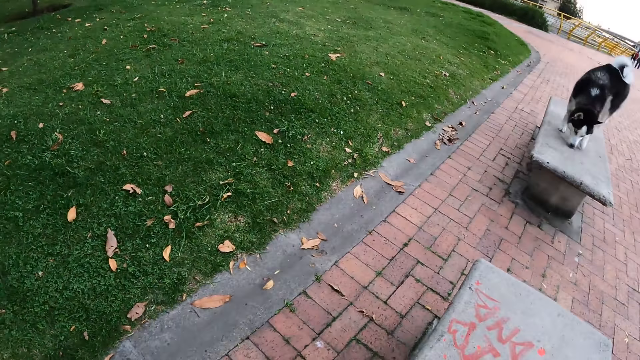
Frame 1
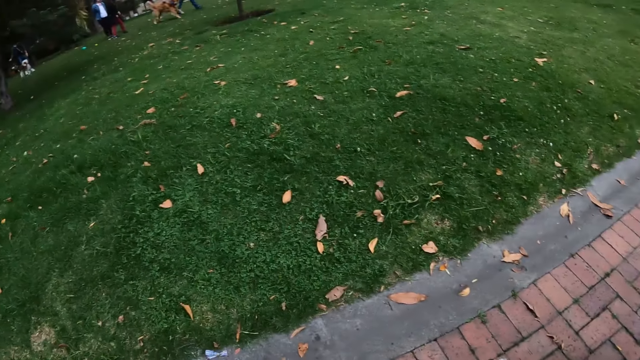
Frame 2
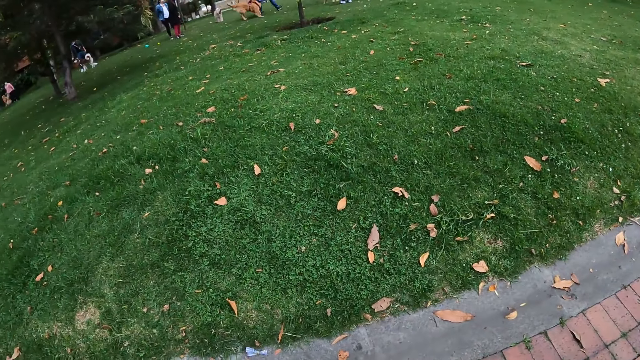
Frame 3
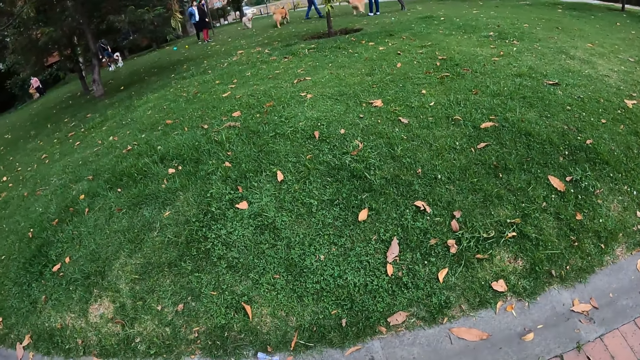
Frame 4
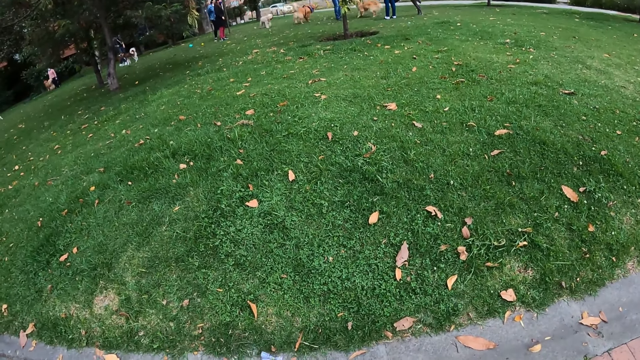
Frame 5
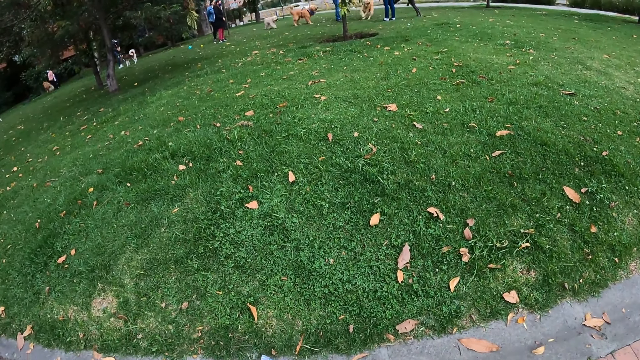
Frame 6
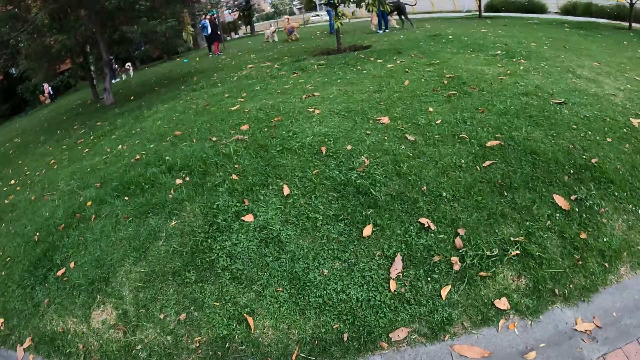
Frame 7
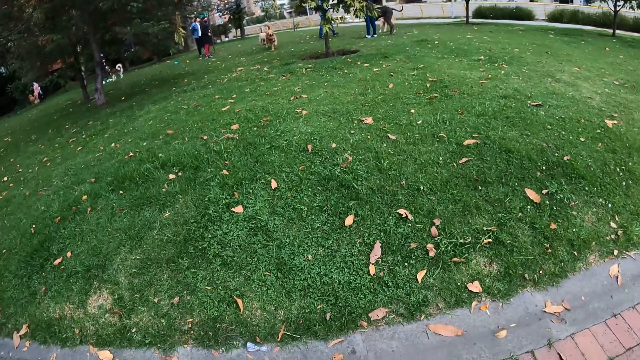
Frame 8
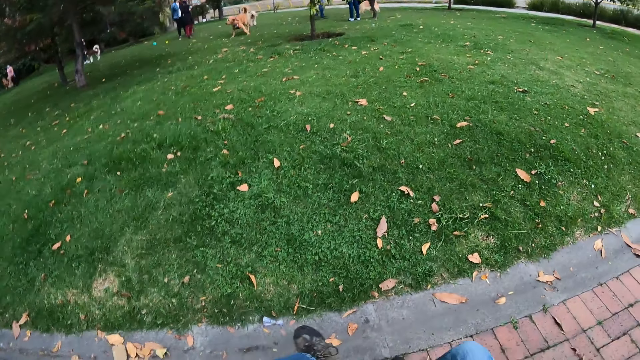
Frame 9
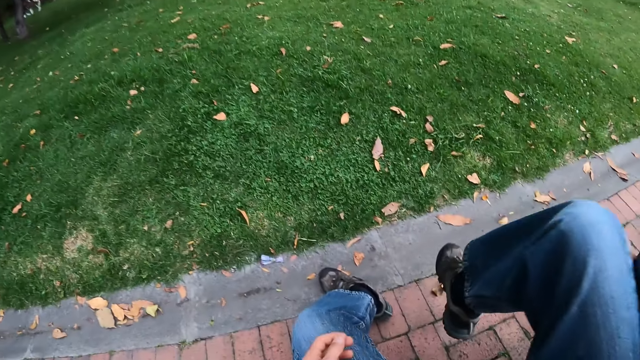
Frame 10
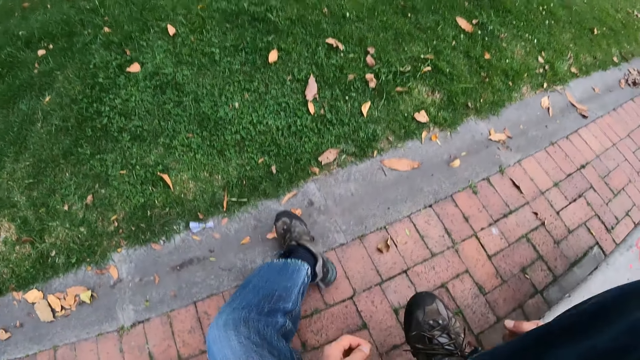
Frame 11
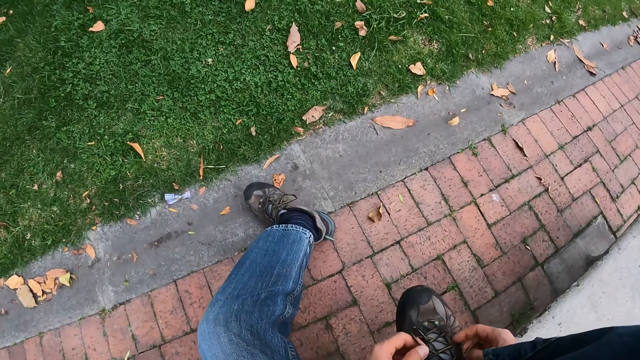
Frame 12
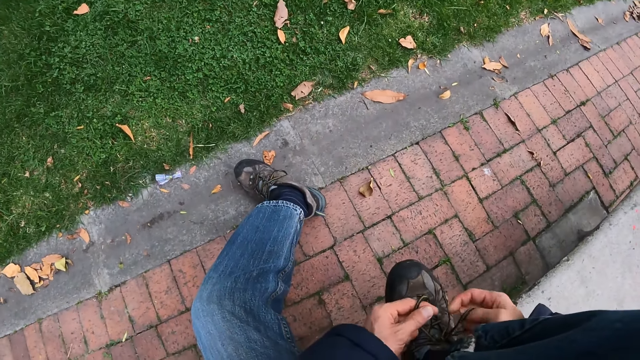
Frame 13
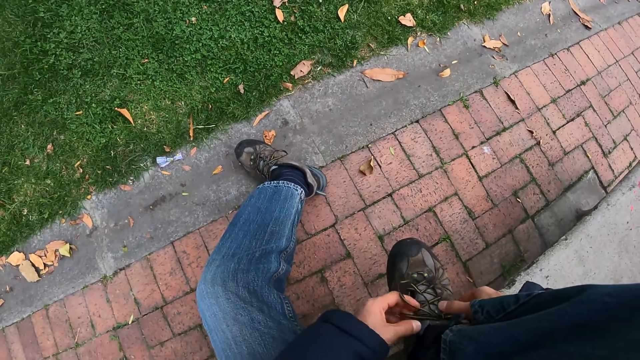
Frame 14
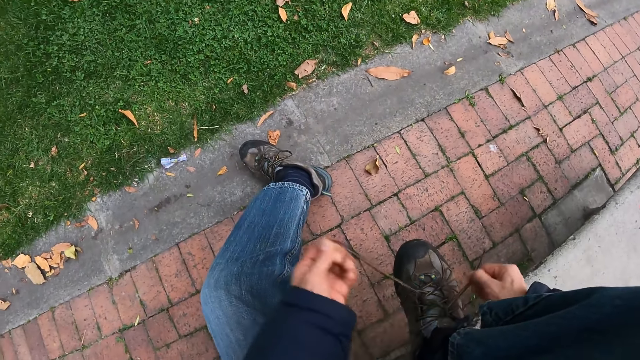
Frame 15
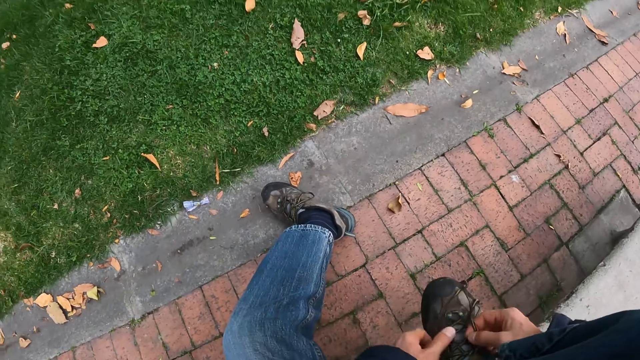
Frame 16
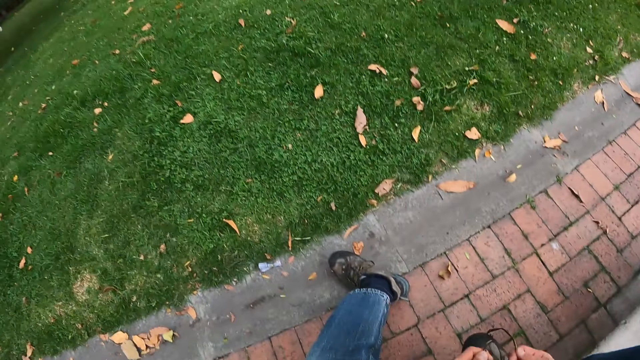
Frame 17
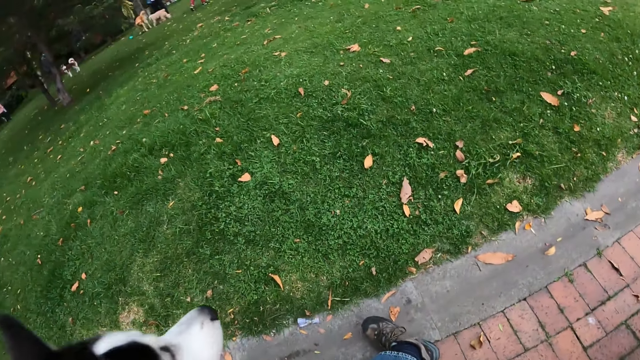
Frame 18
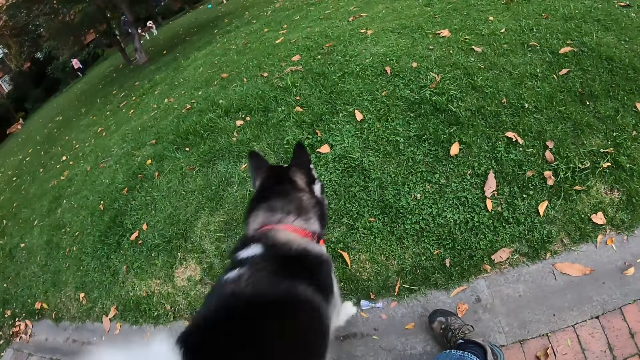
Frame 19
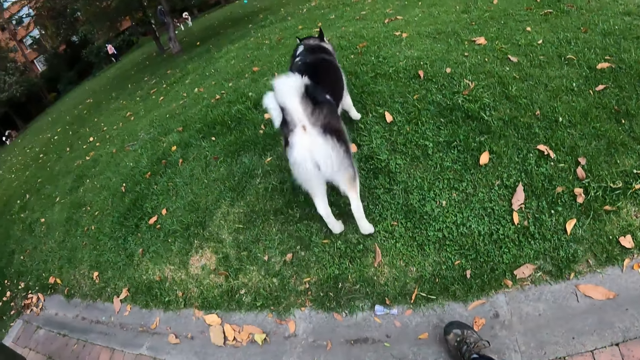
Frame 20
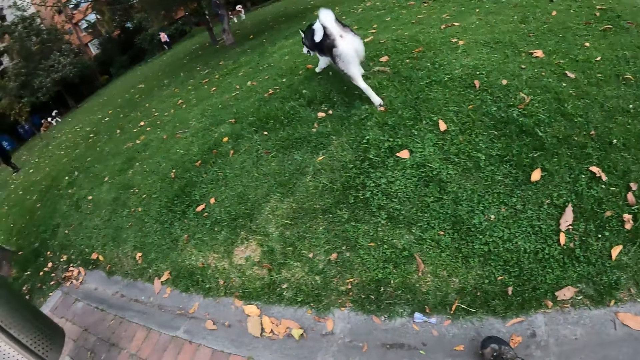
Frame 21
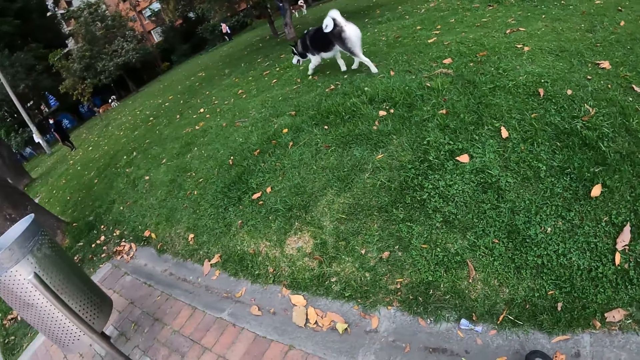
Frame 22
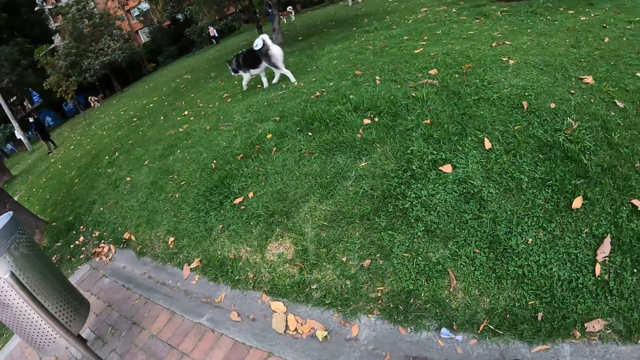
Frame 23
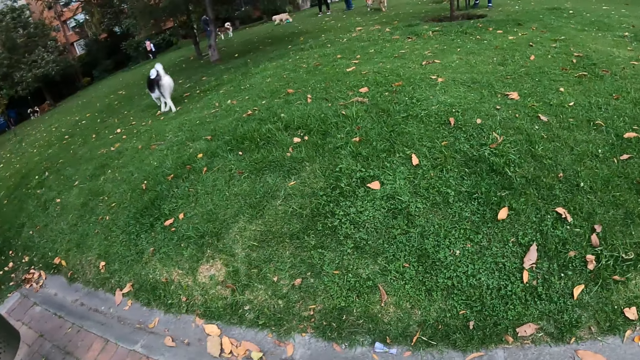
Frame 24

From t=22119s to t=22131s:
The camera wearer raises his right leg up. He tightens his right leg shoe lace with both hands.

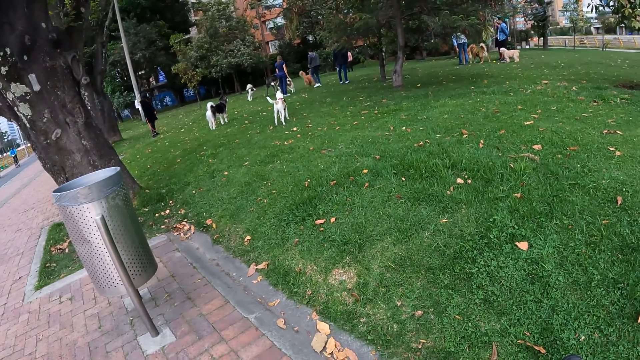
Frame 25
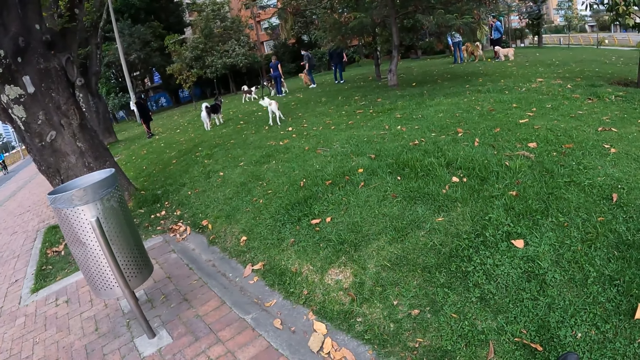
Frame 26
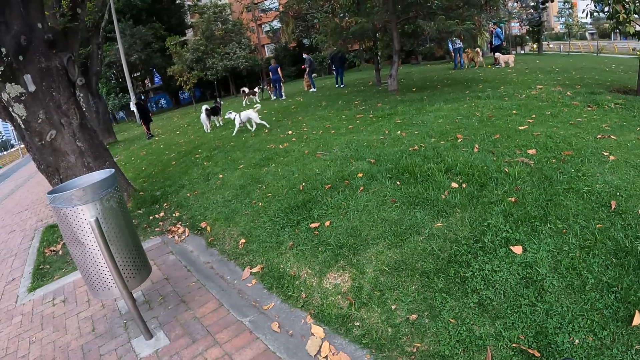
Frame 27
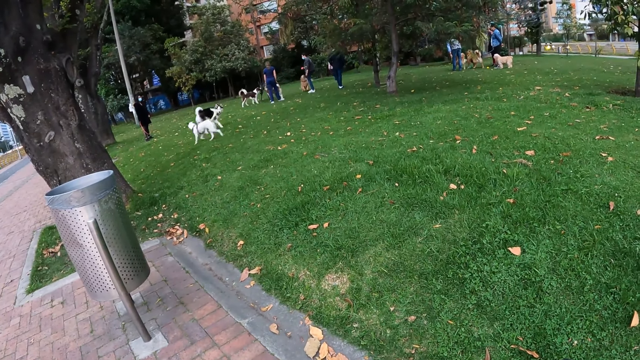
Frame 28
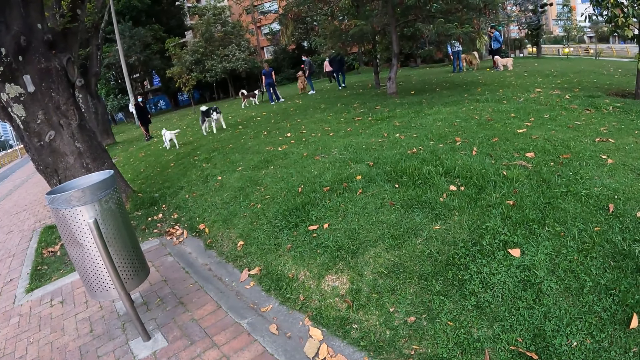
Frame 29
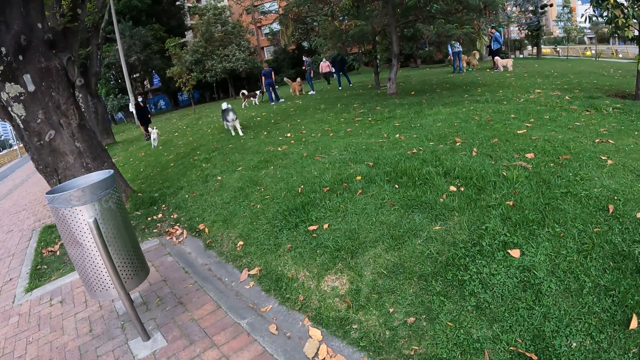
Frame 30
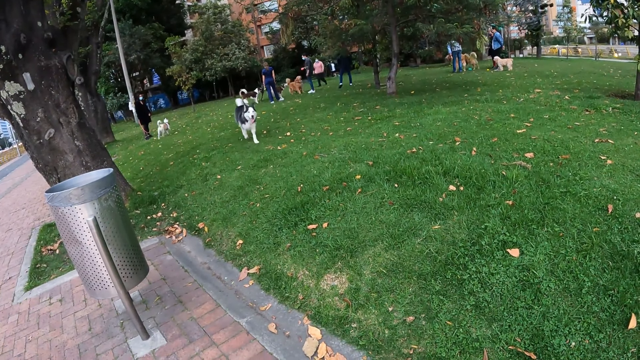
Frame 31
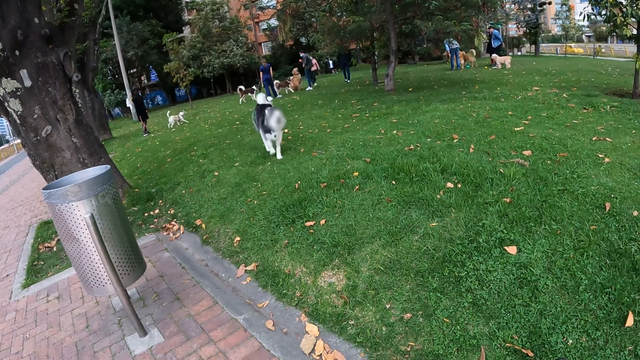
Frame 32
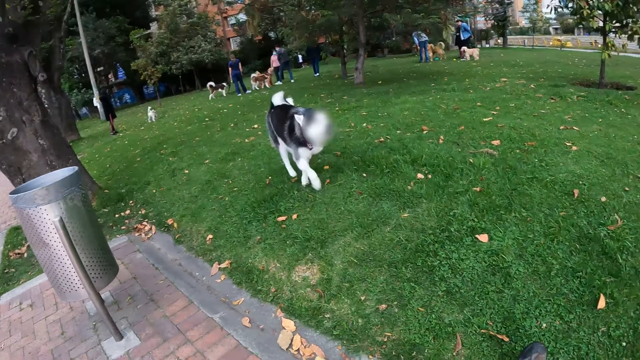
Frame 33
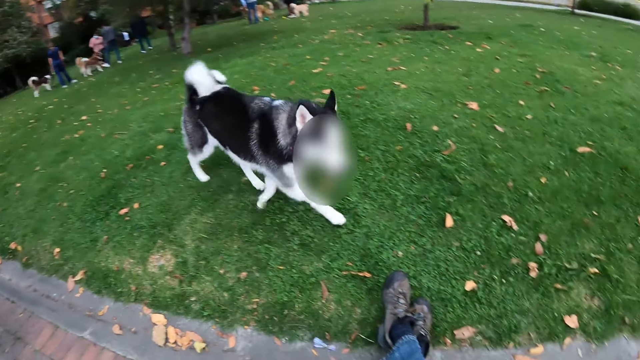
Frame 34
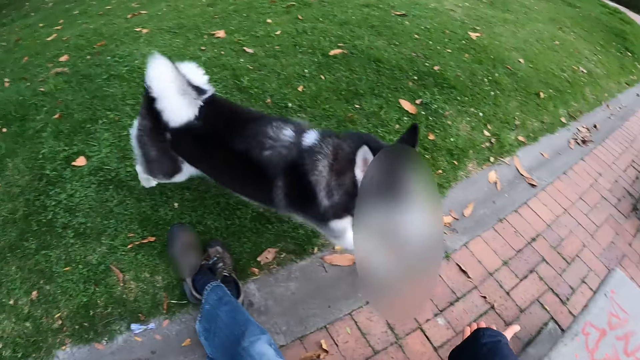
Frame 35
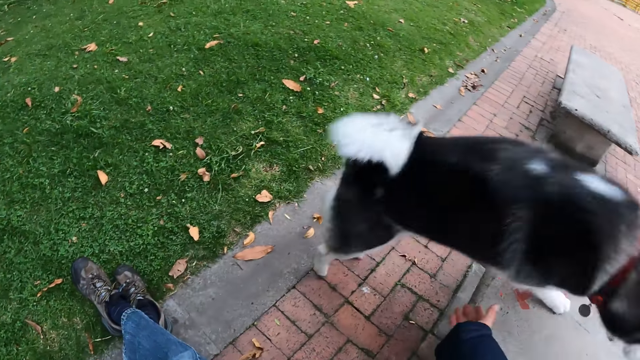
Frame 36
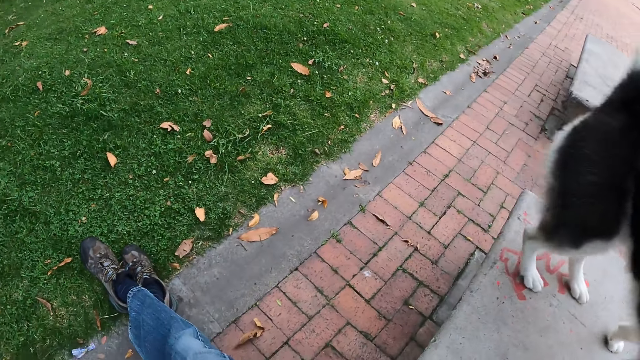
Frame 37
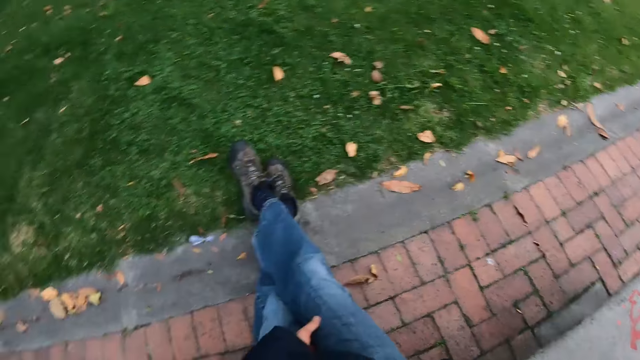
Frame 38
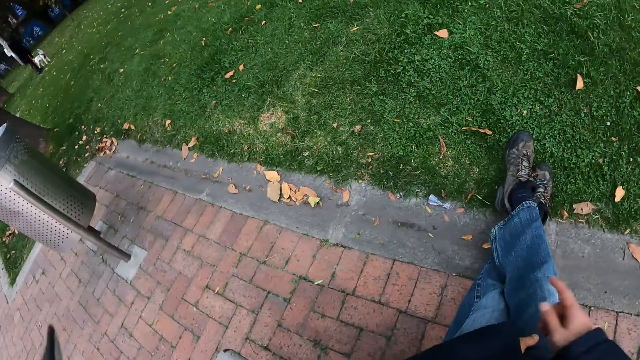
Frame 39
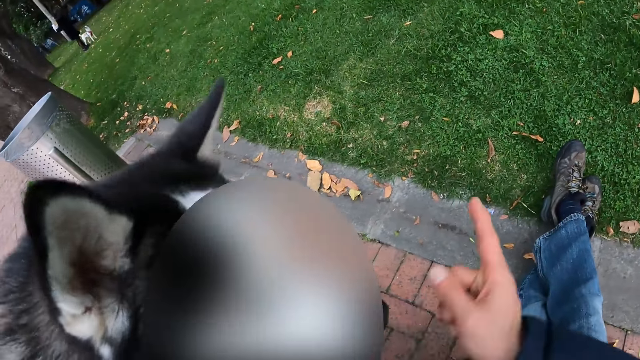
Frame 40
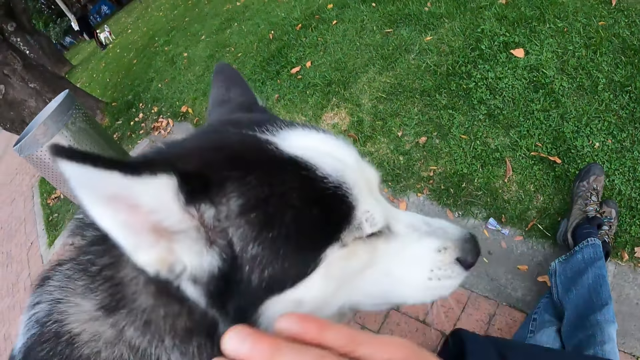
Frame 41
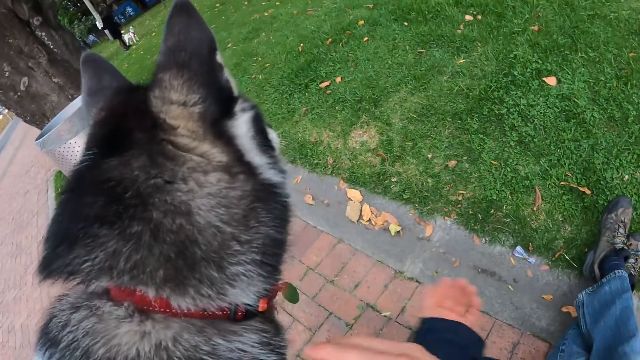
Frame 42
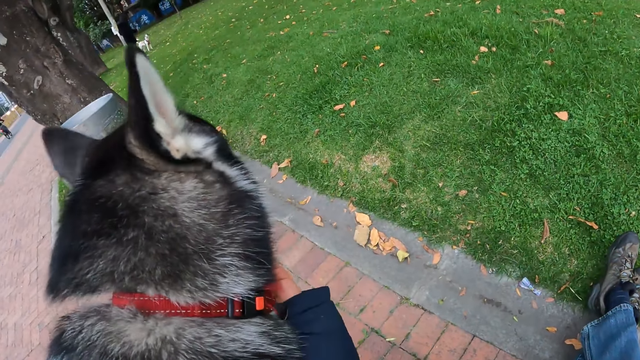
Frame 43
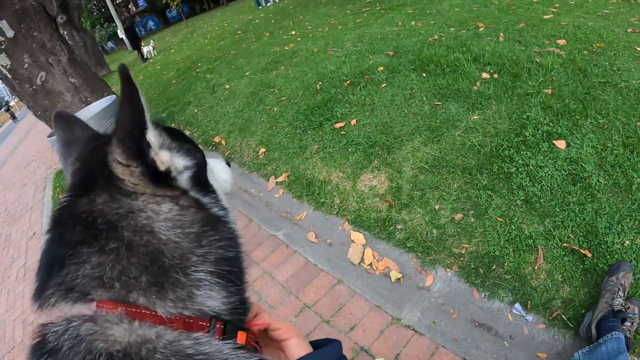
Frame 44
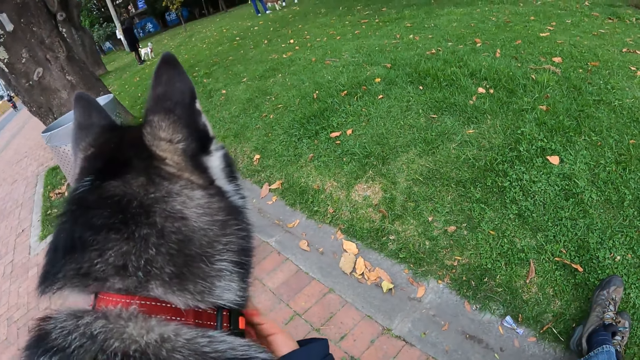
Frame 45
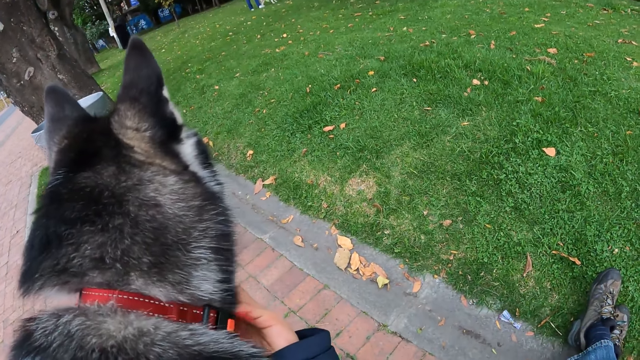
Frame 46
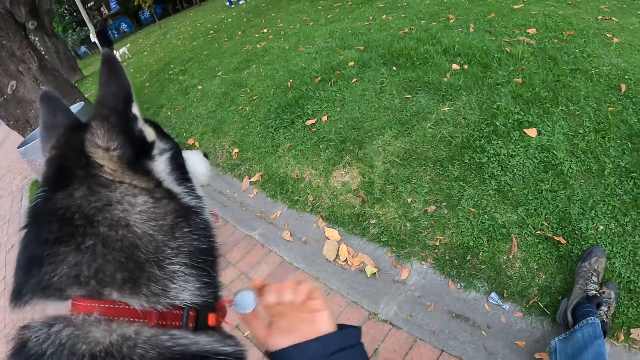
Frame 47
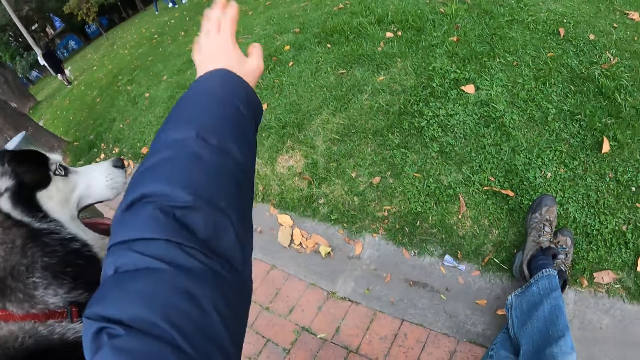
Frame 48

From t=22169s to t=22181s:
The dog runs towards the camera wearer. The dog climbs a park bench. The camera wearer makes a gesture. He pets the dog with his left hand. He makes a gesture.
